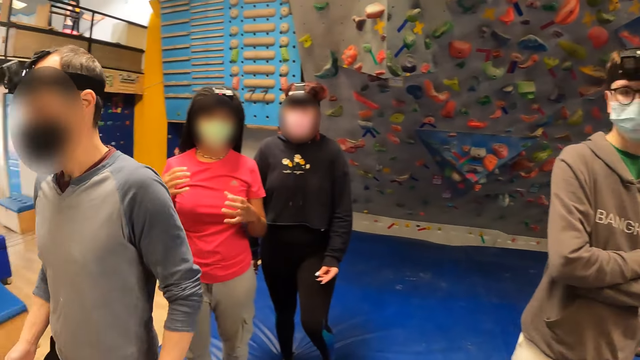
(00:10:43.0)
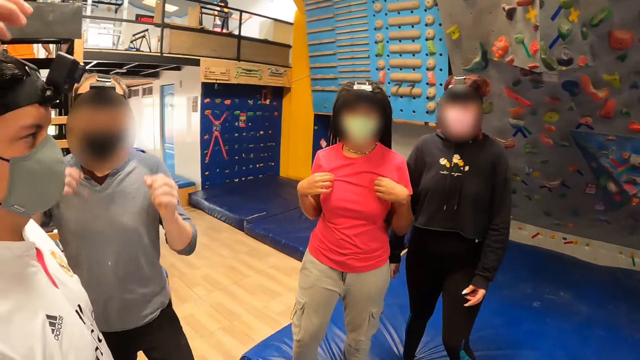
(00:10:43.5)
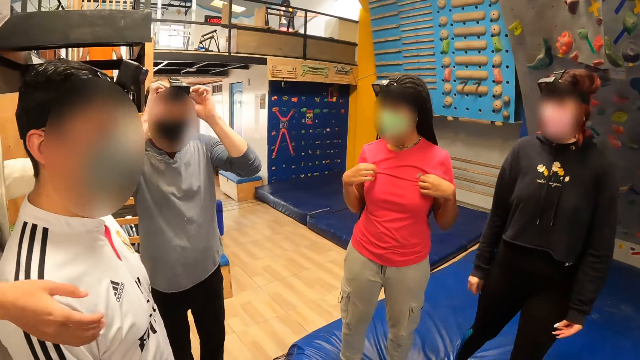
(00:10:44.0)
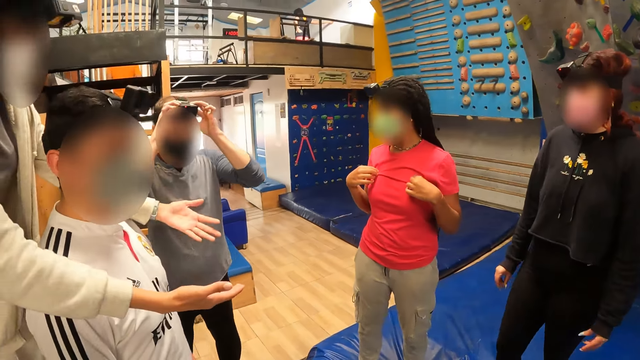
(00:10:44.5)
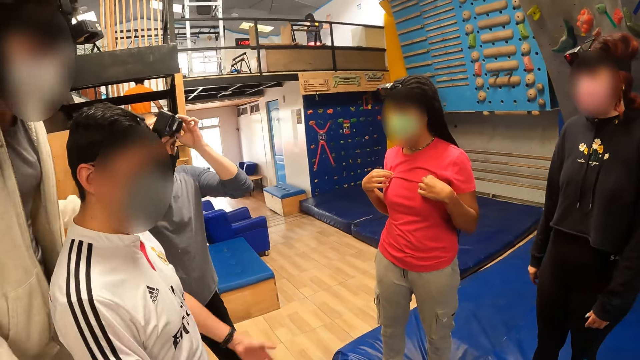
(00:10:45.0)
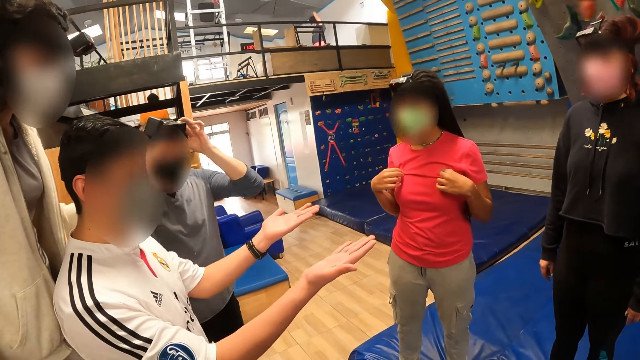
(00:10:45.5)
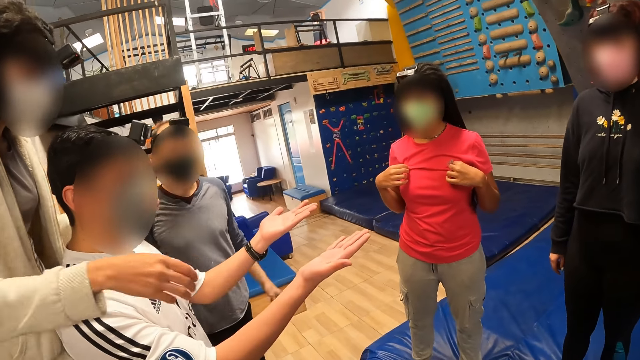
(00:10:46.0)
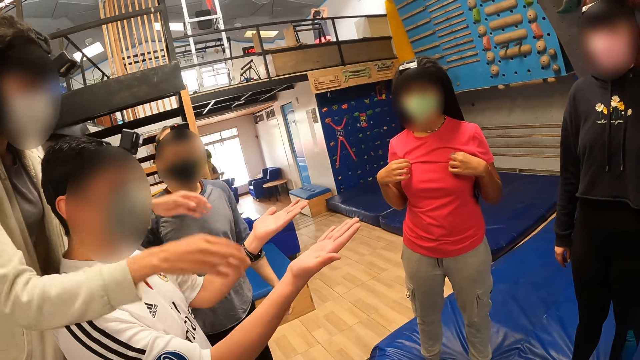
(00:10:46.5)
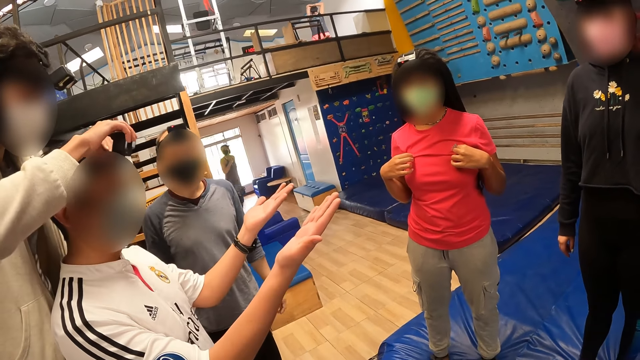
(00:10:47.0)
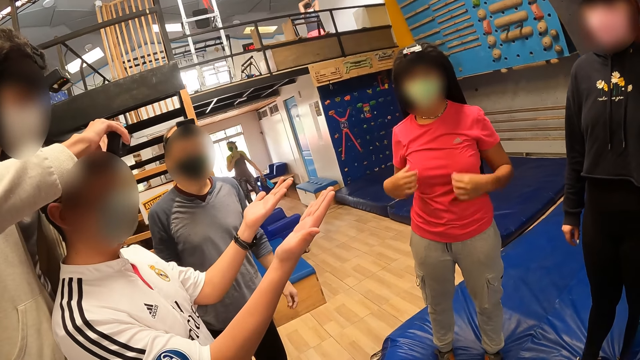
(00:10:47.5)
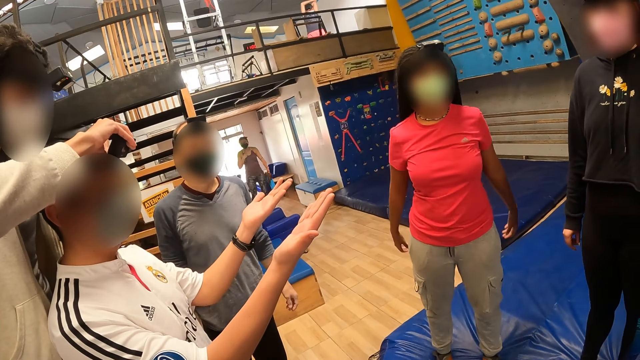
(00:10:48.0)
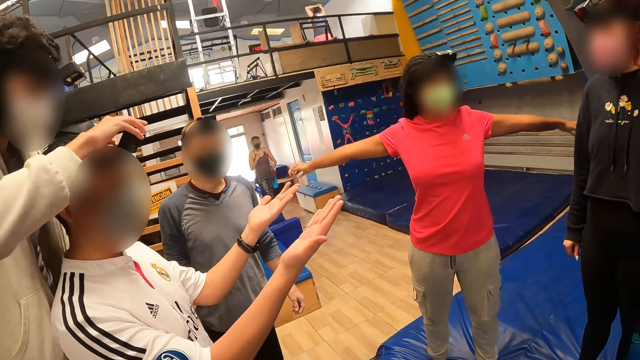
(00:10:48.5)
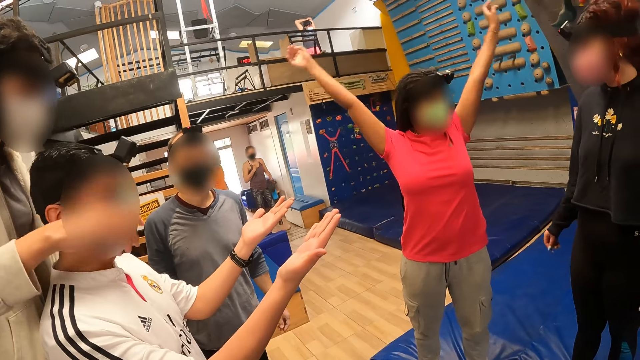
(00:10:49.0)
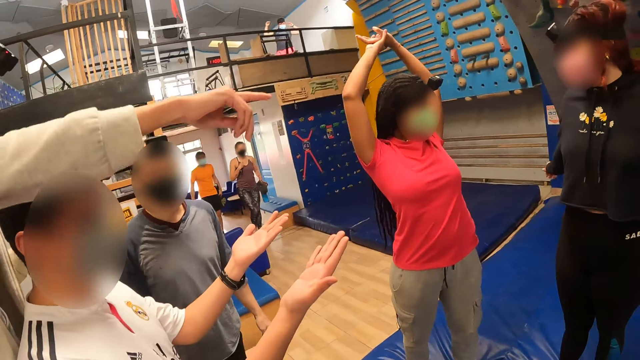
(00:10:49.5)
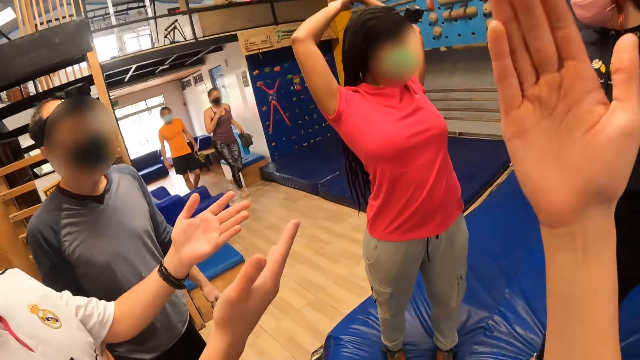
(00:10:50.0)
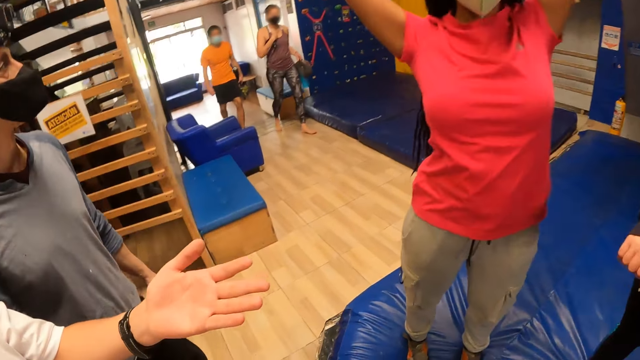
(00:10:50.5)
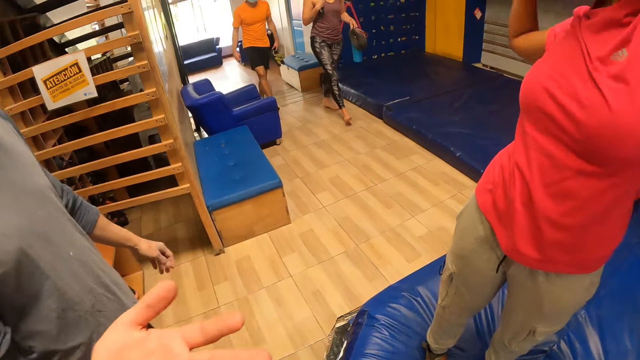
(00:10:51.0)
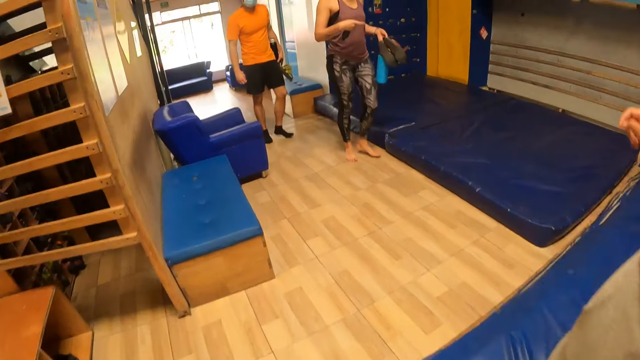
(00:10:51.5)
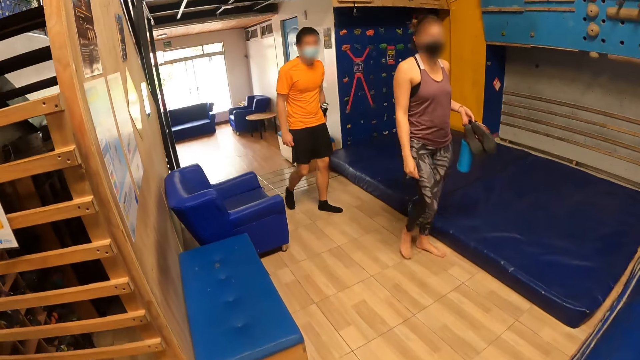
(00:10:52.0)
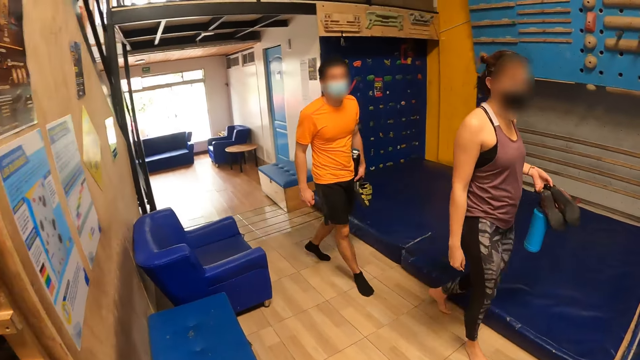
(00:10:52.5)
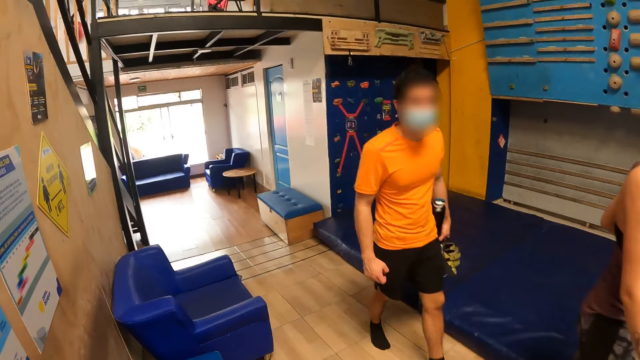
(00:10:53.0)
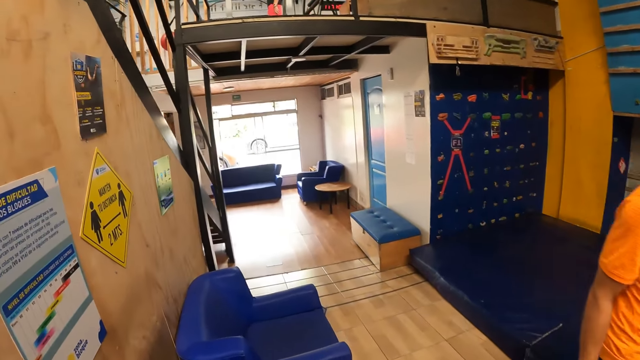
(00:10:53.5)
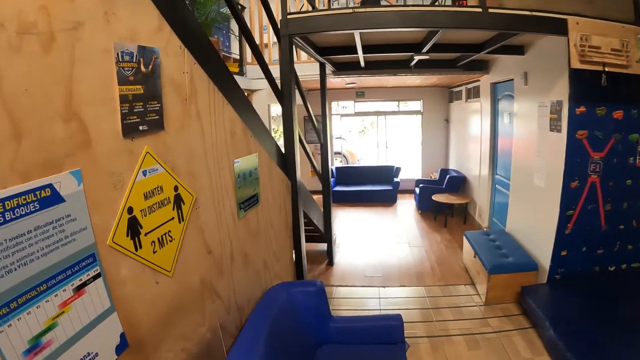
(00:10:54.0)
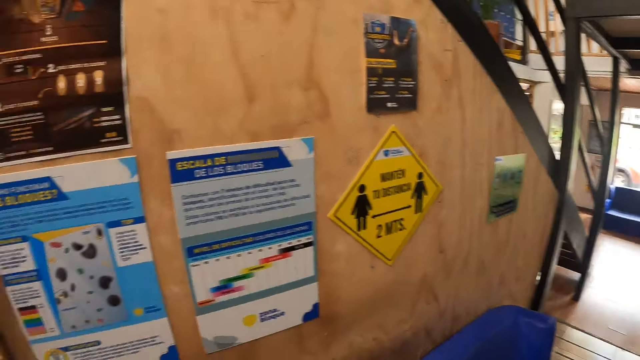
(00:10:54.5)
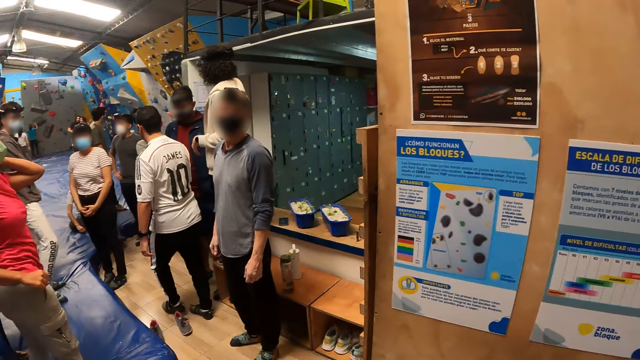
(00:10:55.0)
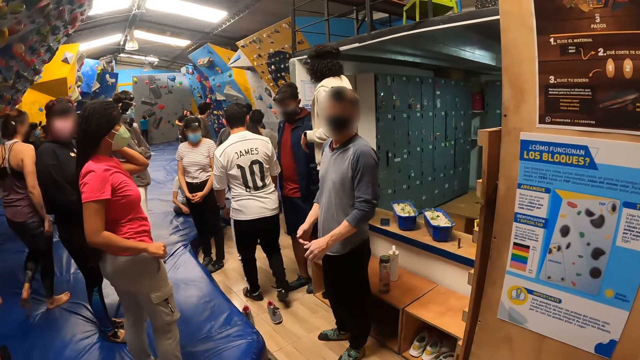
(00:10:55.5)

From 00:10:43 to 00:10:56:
The camera wearer raises a hand. They walk around and look around.

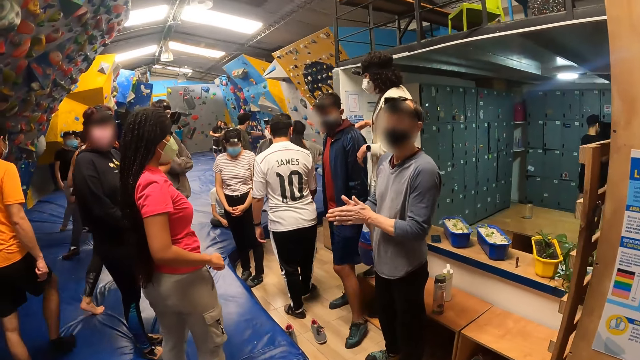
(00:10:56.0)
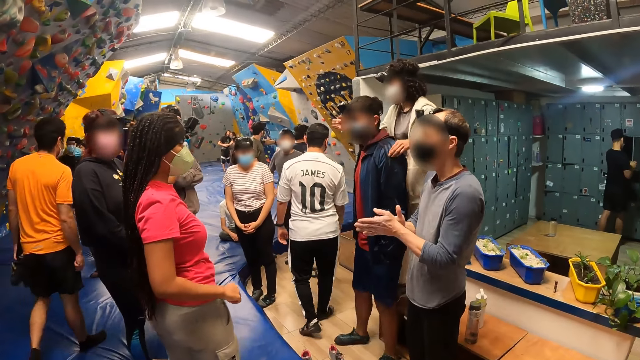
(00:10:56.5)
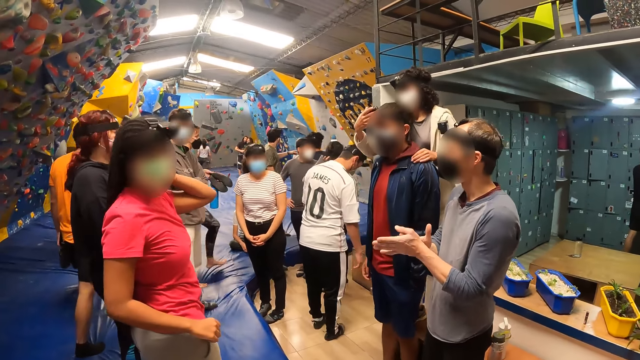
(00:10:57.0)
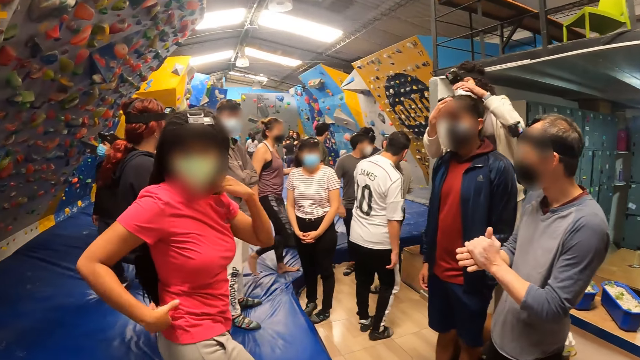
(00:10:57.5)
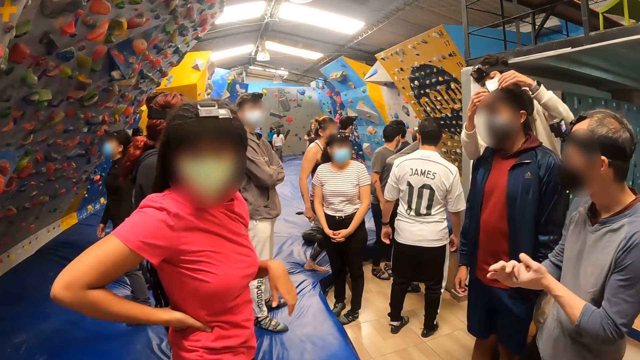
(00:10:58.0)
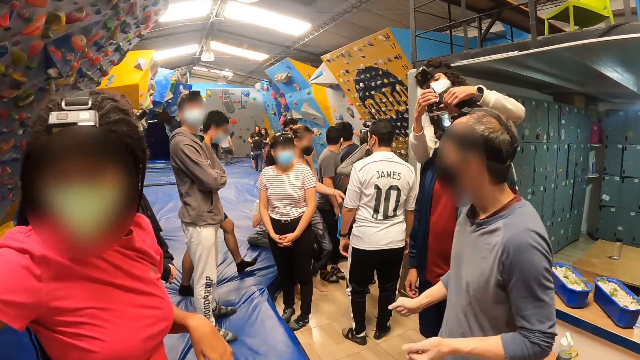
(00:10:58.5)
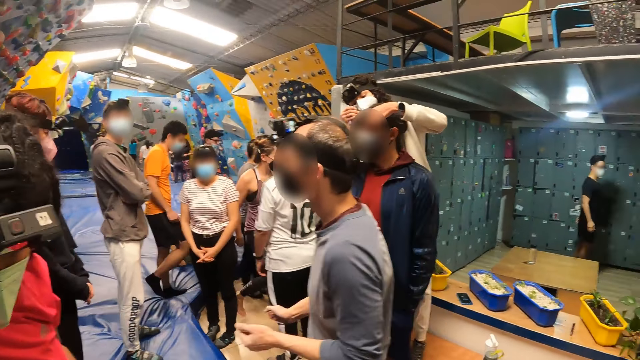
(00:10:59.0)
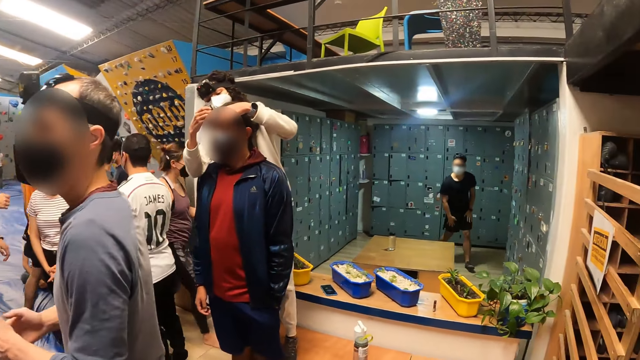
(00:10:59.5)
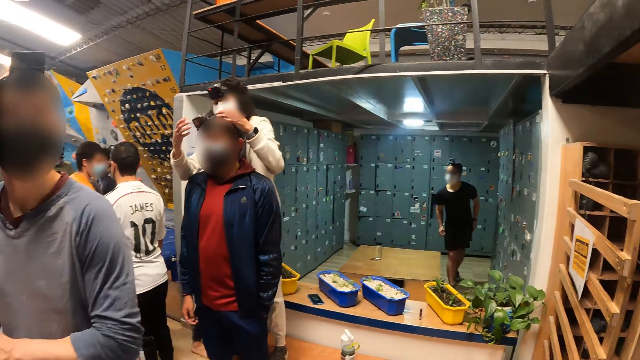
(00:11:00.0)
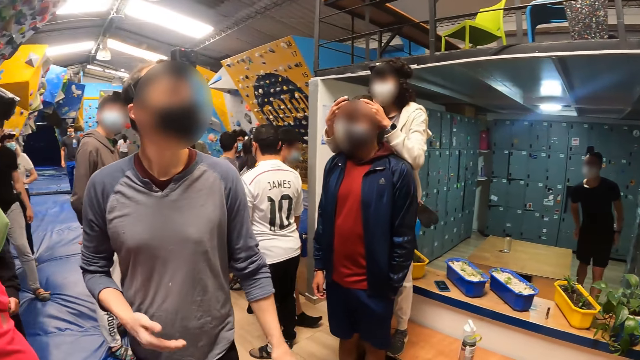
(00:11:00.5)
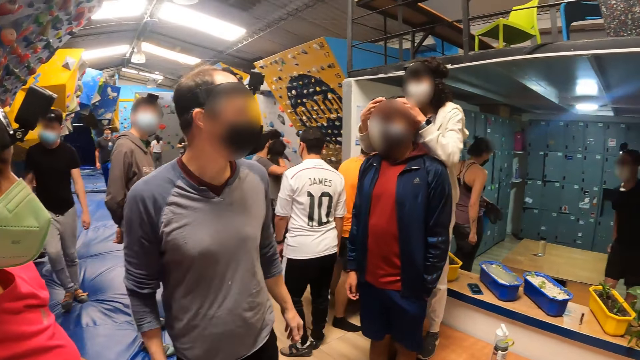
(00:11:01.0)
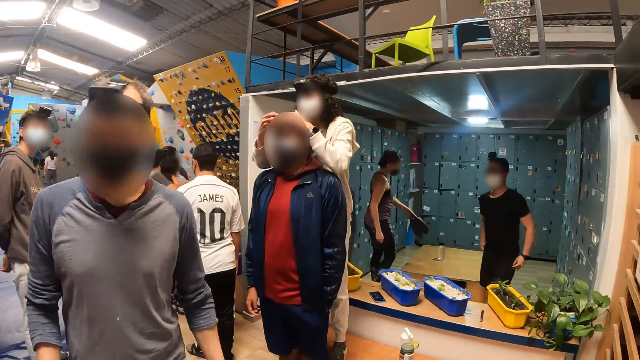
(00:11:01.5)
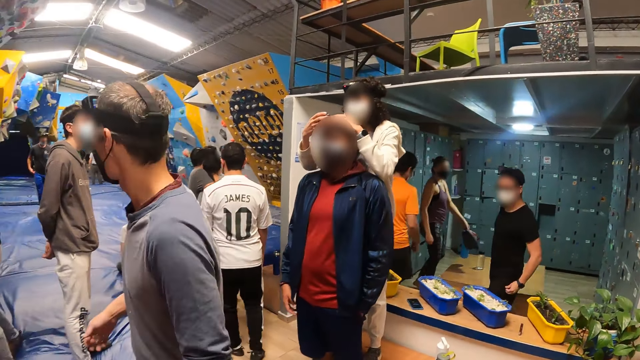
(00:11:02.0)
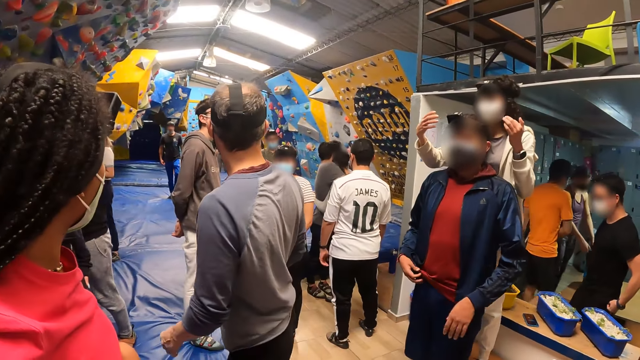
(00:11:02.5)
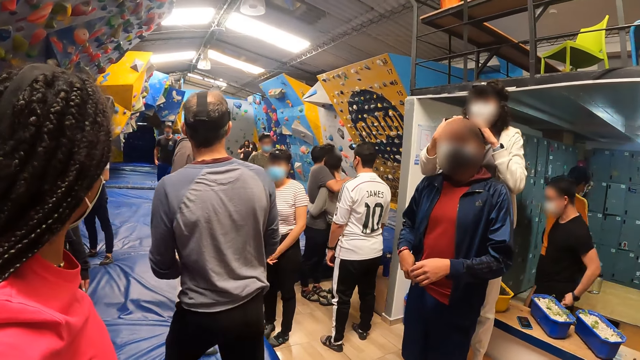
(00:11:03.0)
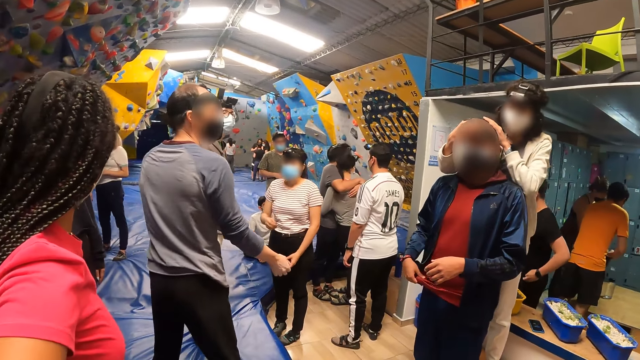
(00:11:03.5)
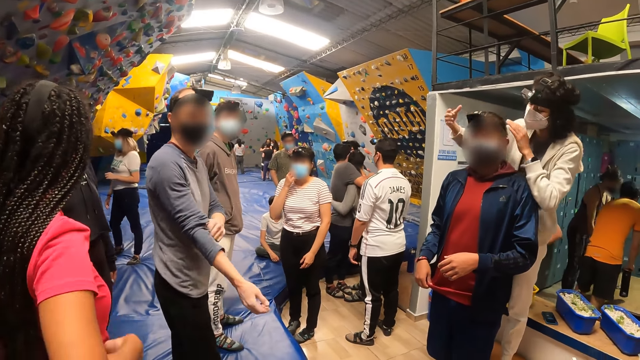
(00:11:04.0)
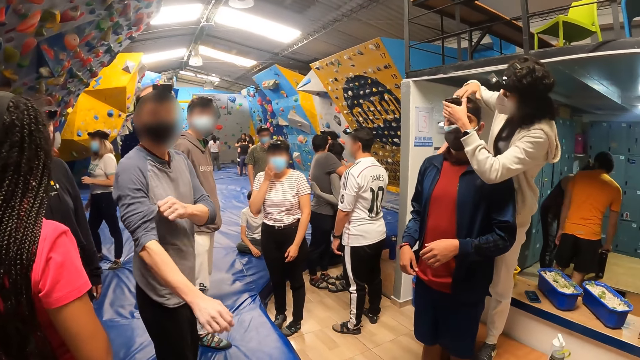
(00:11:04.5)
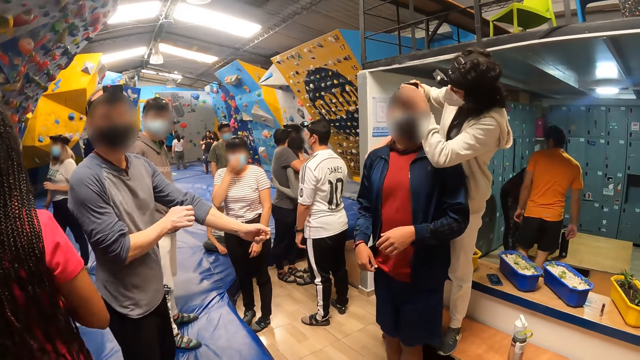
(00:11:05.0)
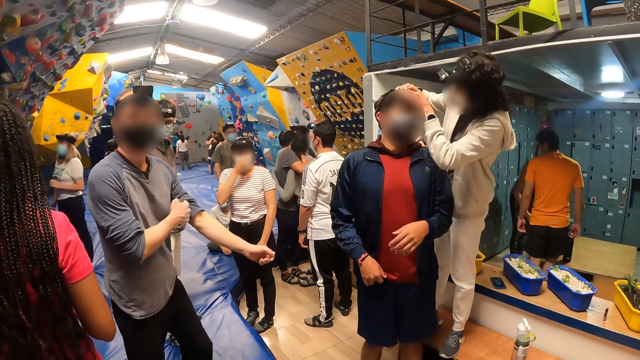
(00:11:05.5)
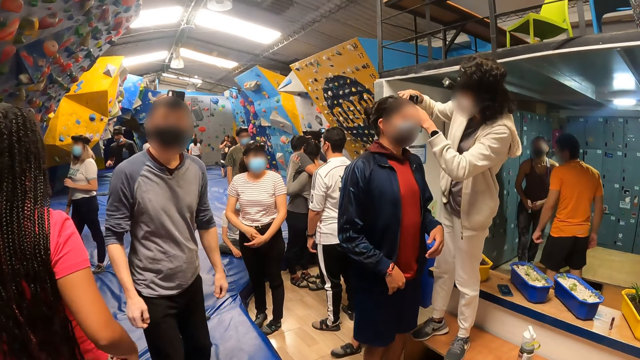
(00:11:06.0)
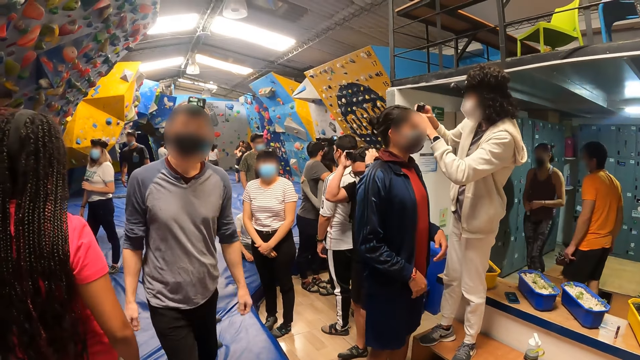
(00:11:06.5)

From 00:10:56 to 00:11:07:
The camera wearer walks around and looks around.
